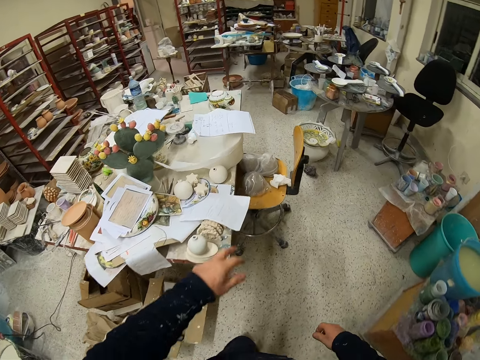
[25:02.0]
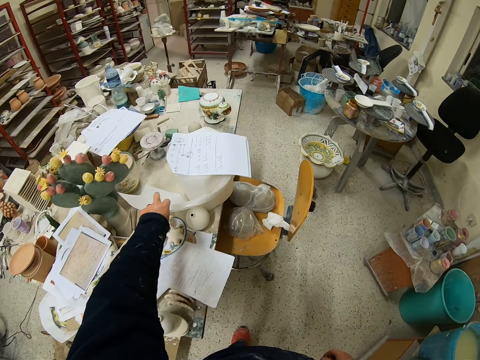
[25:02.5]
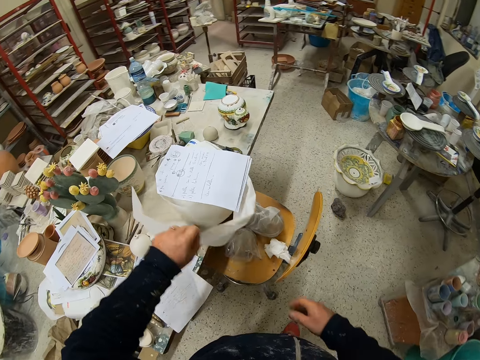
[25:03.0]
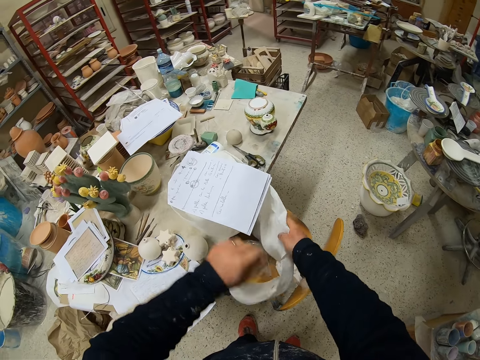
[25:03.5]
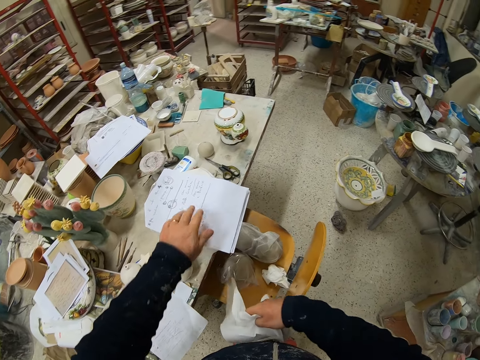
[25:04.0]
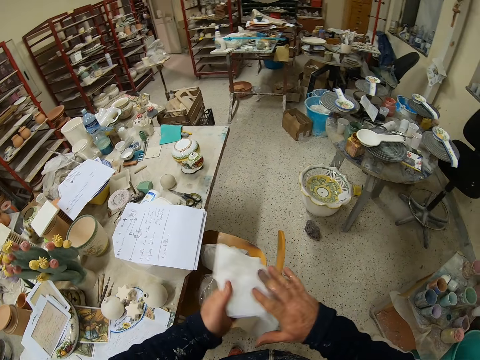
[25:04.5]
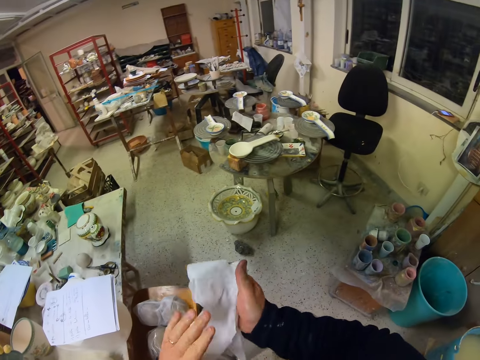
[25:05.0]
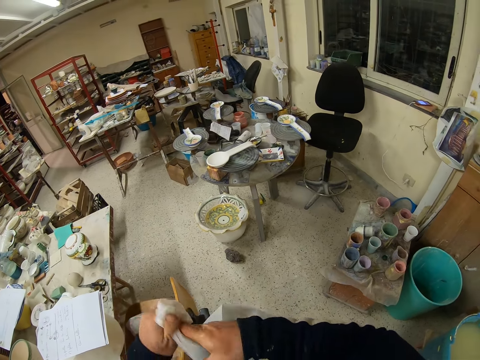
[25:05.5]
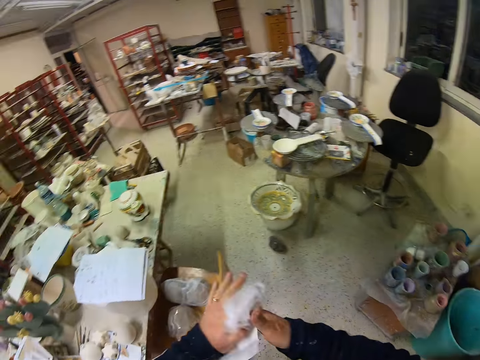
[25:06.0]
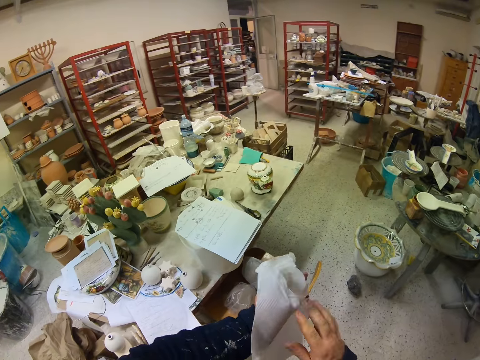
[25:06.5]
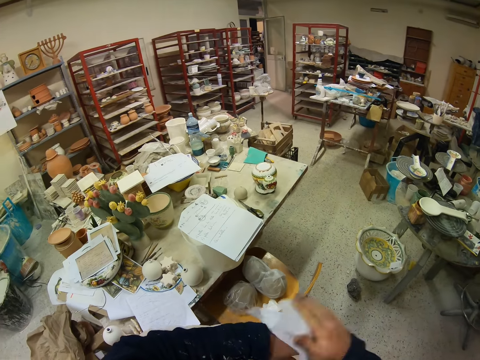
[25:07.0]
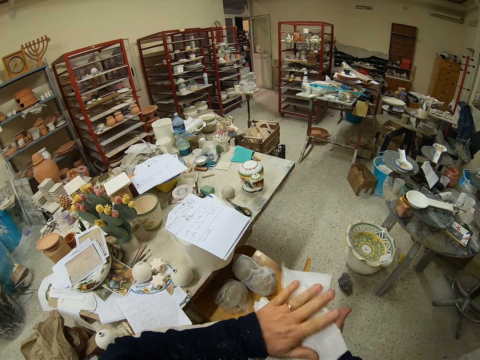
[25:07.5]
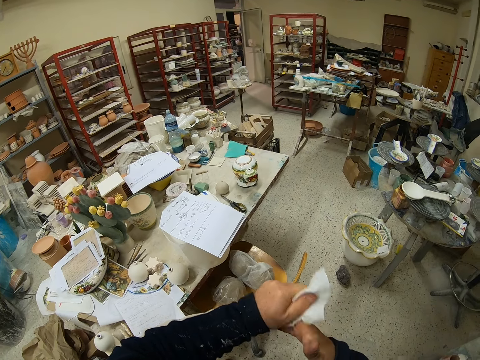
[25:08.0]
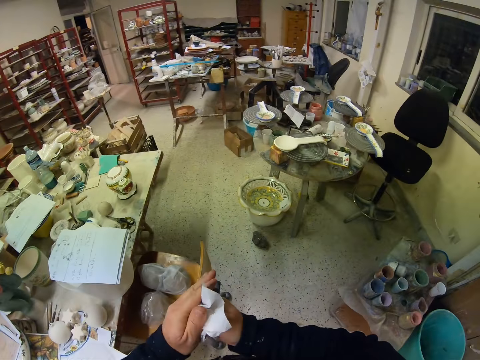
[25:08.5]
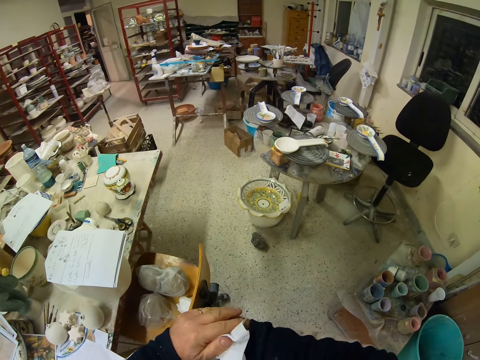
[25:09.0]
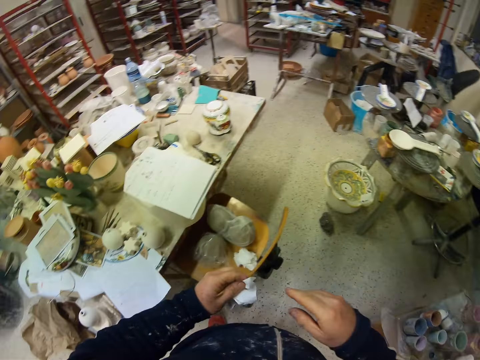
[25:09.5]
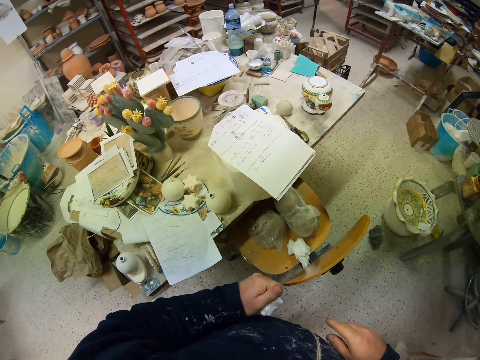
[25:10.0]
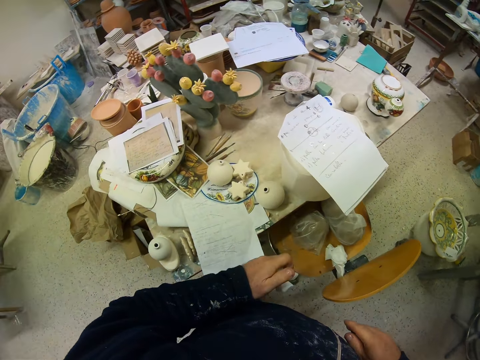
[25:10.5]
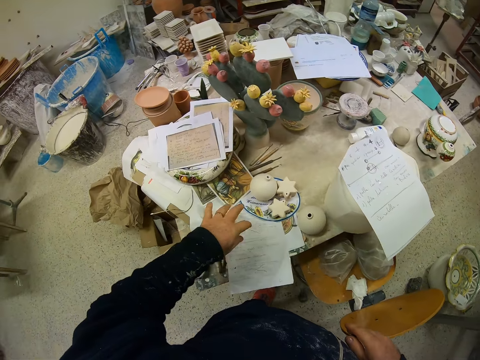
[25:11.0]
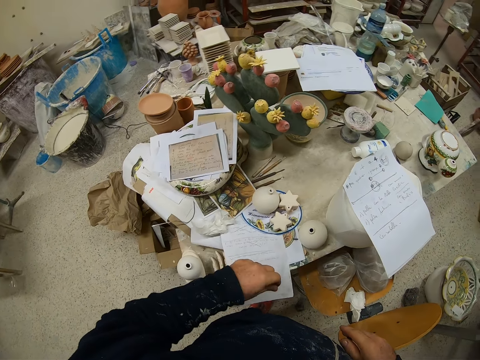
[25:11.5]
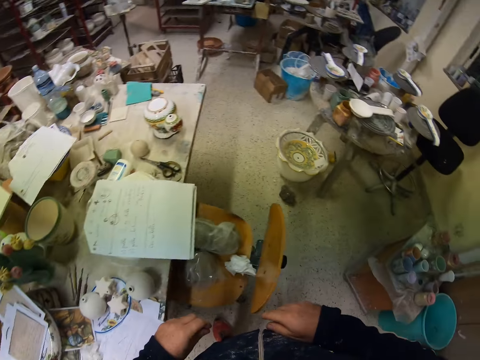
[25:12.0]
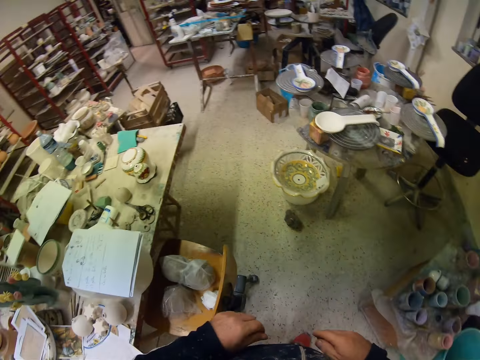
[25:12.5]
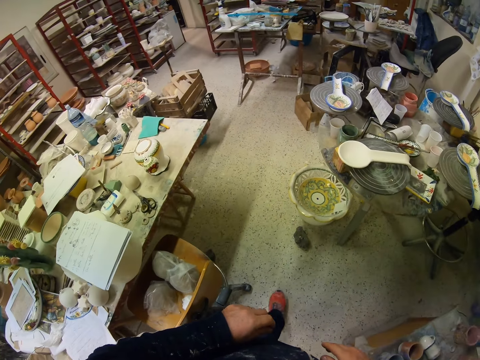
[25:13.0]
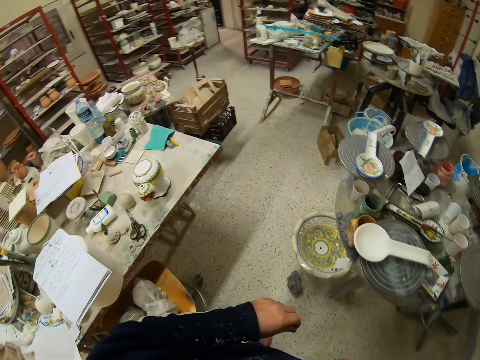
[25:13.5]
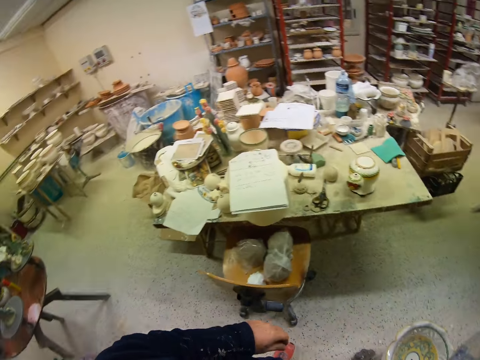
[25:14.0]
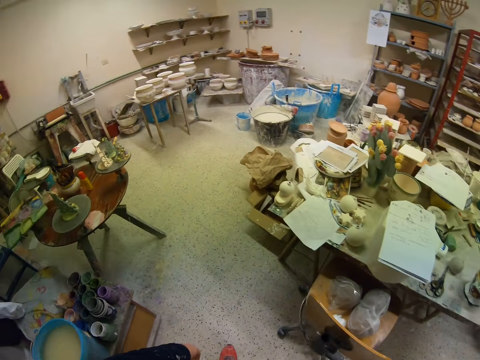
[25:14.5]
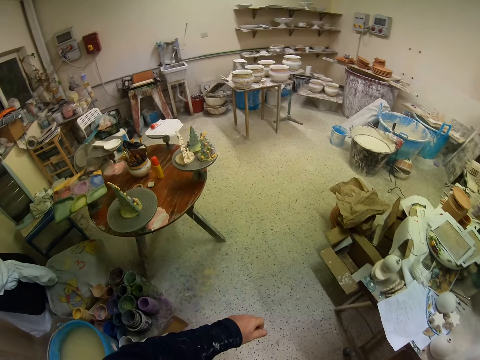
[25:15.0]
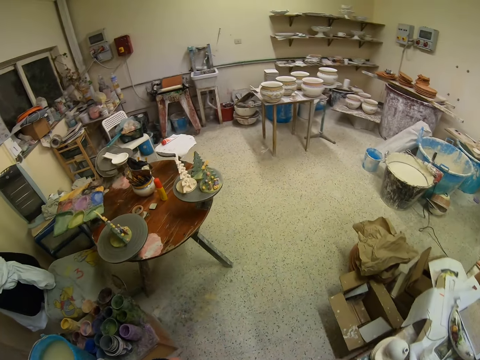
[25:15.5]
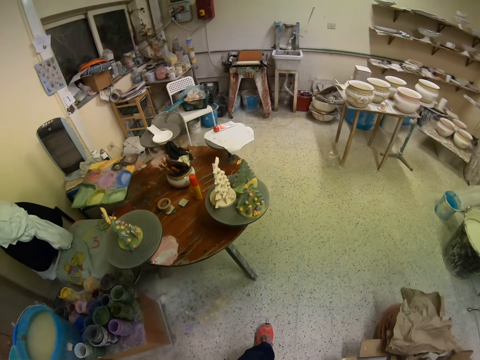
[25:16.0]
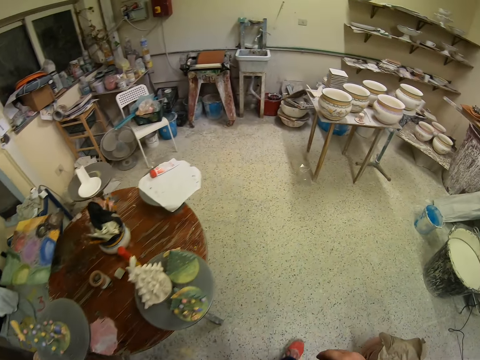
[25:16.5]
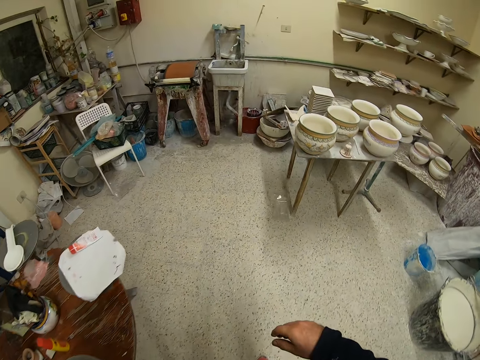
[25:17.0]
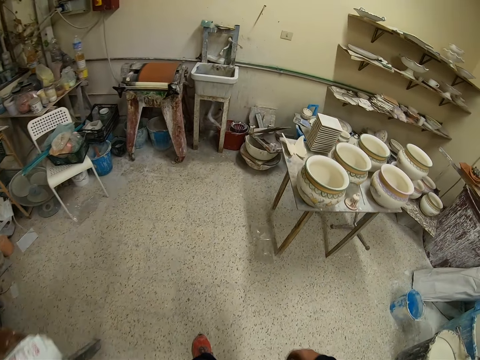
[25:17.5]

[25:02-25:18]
The camera wearer picks up the napkin from the table. He dries his hands with the napkin. He drops the napkin on the table. He walks around.

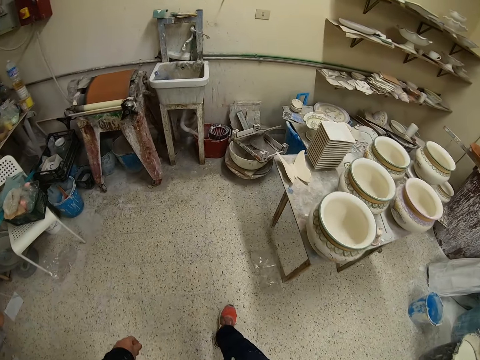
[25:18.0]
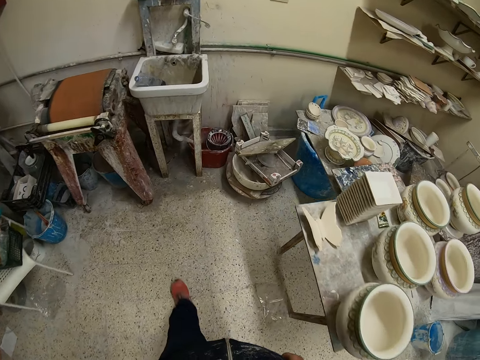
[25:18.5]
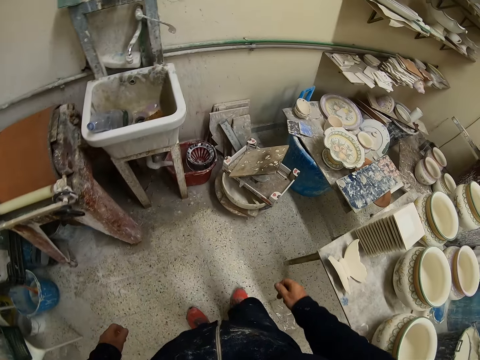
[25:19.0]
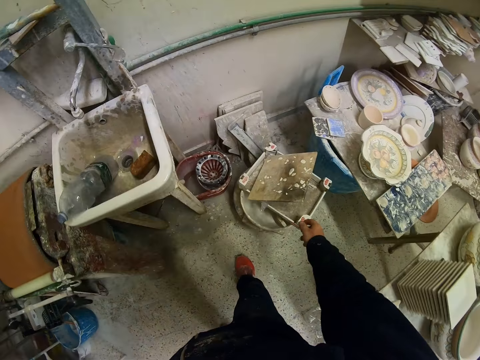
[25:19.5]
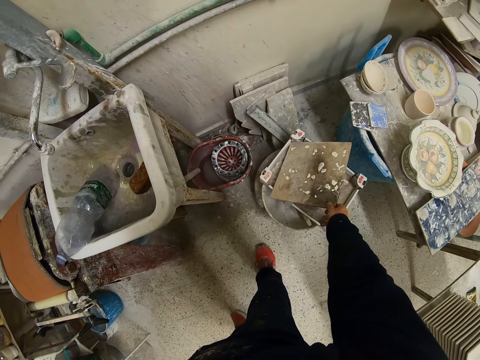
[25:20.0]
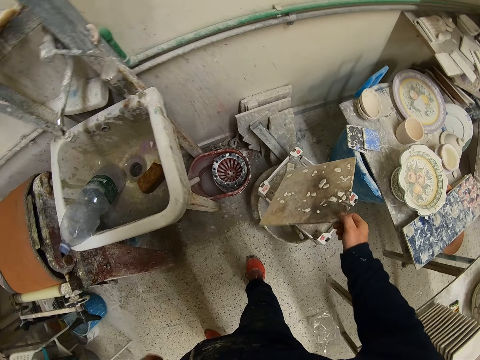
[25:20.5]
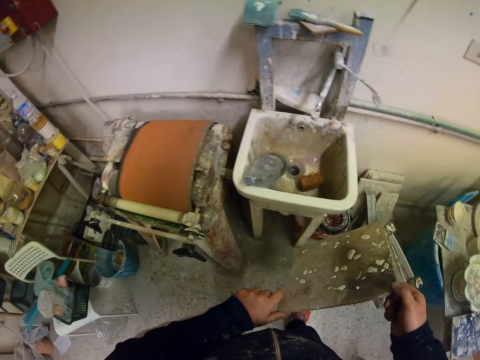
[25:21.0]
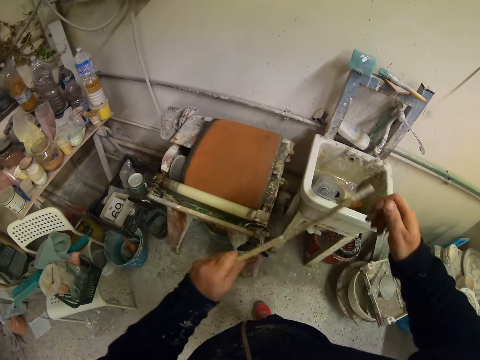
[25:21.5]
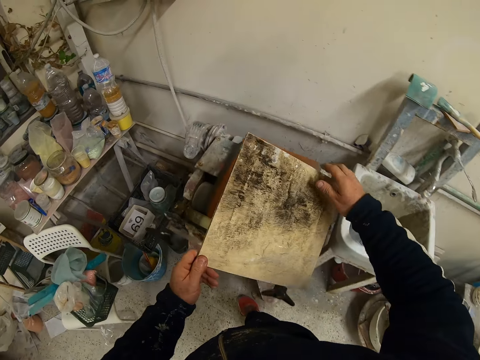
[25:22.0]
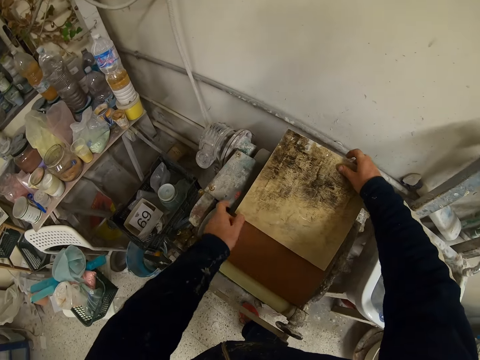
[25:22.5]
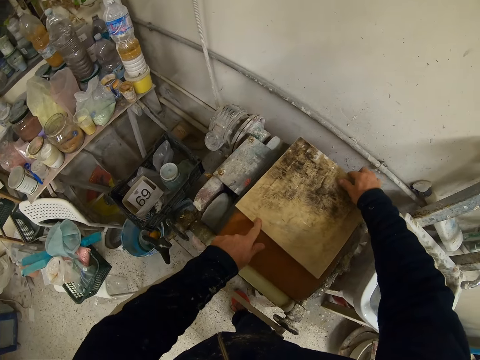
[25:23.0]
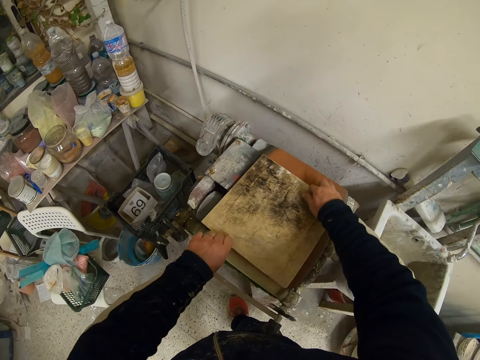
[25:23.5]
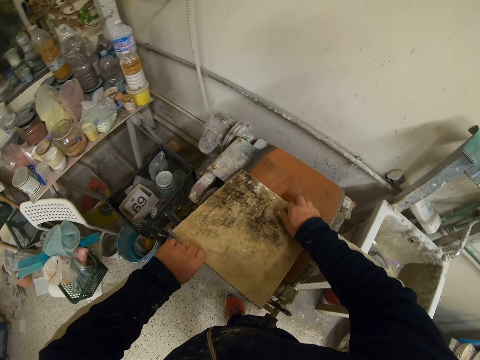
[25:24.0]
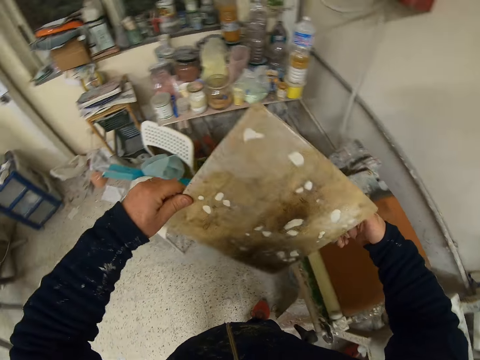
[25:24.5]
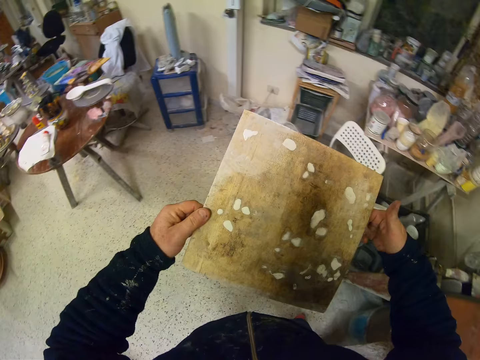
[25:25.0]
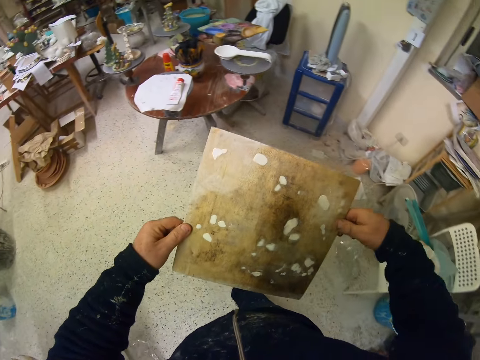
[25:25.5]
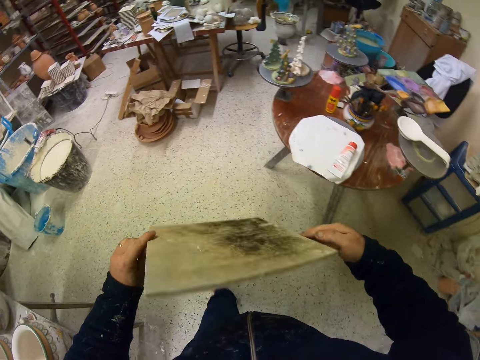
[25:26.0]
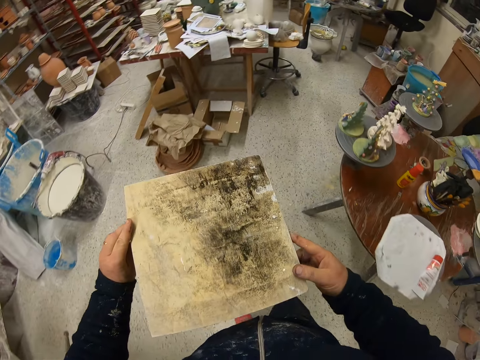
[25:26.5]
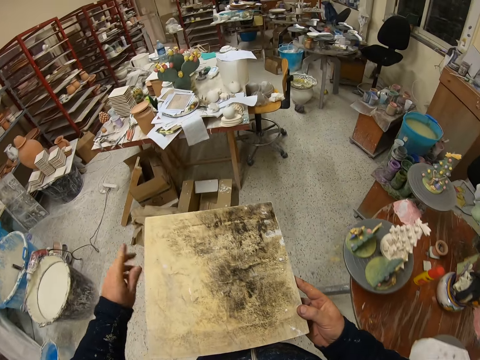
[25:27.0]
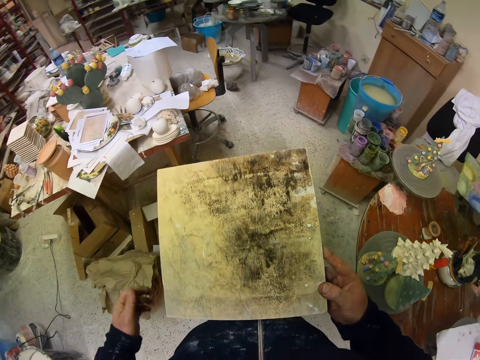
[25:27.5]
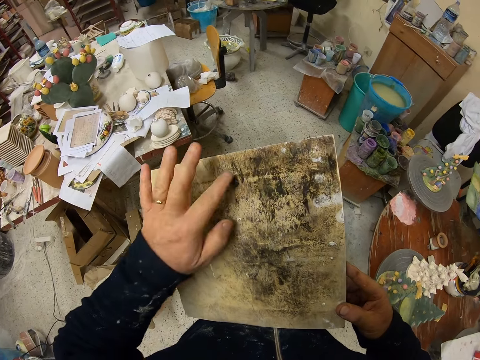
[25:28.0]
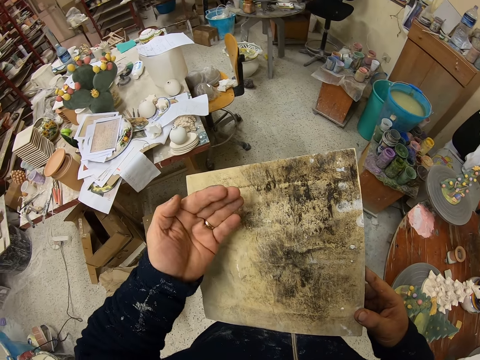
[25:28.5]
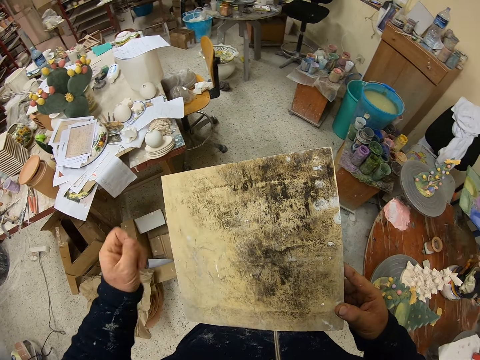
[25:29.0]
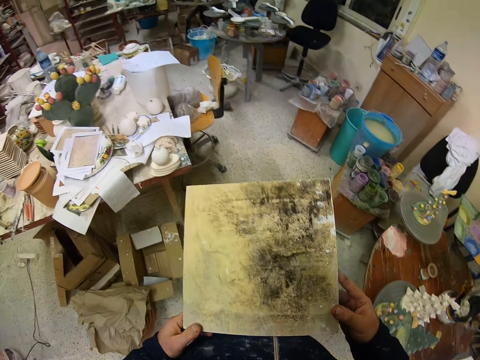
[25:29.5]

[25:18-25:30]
The camera wearer picks up the piece of wood or board. He rubs the piece of wood on something. He walks around. He turns the piece of wood. He rubs the piece of wood with his finger. He looks at the board.
